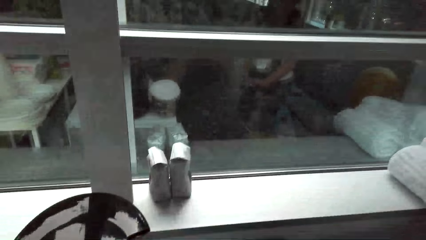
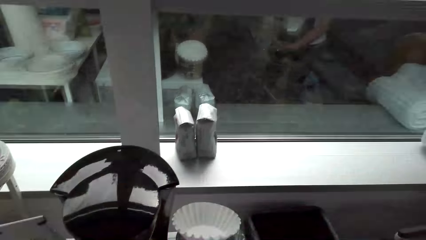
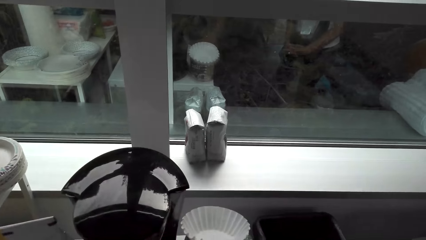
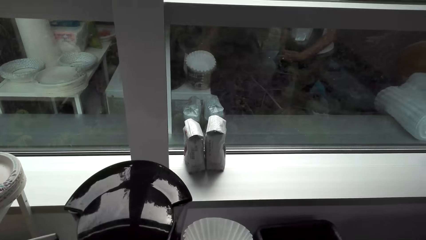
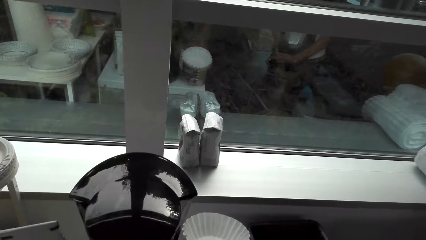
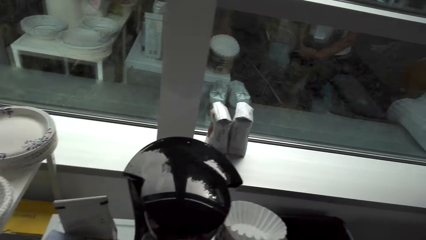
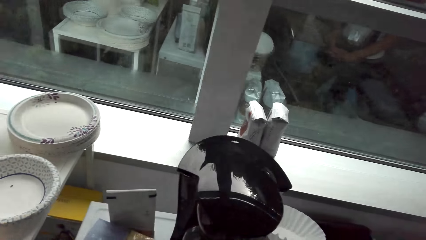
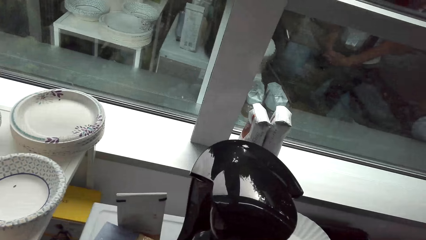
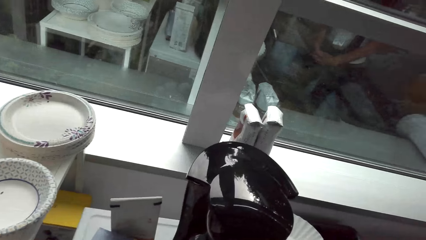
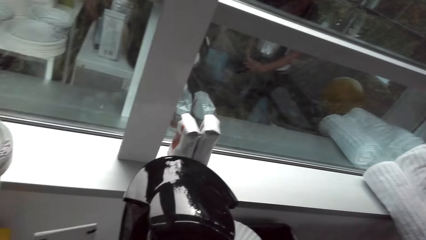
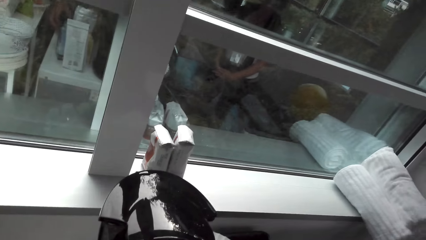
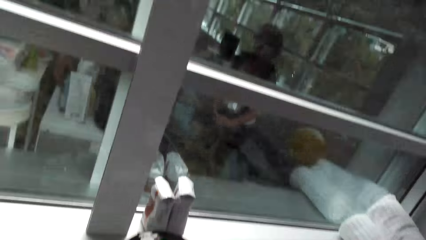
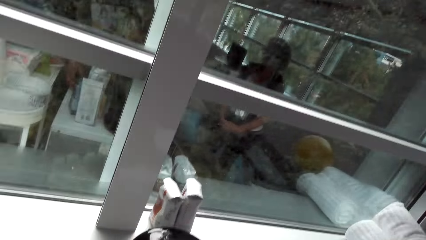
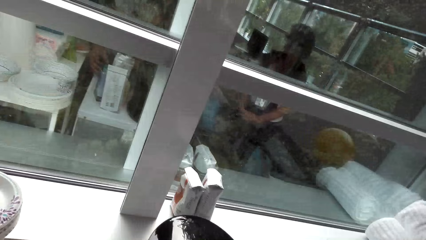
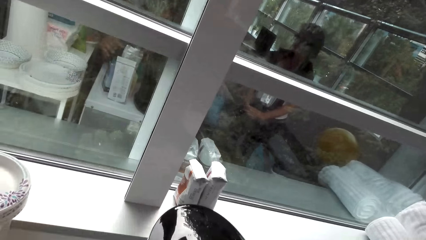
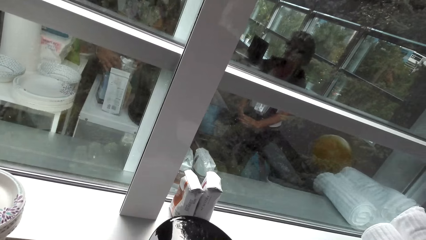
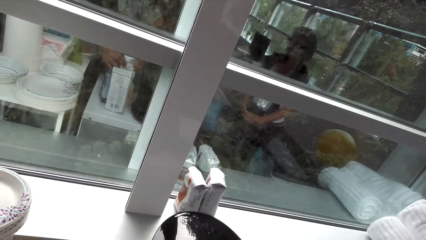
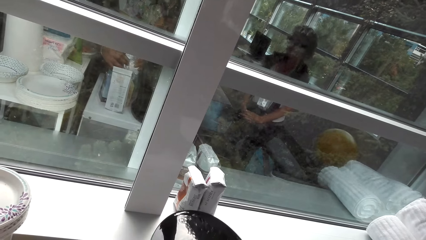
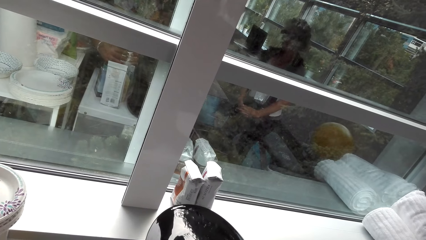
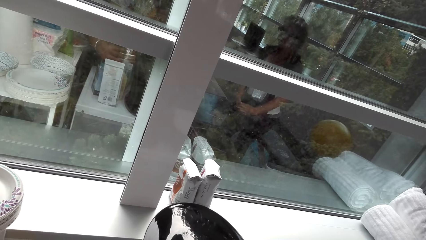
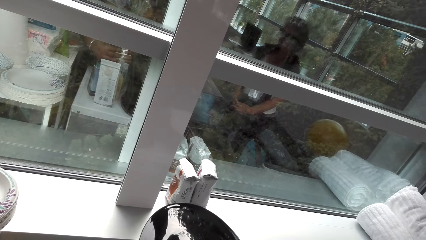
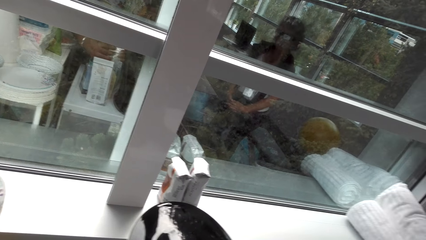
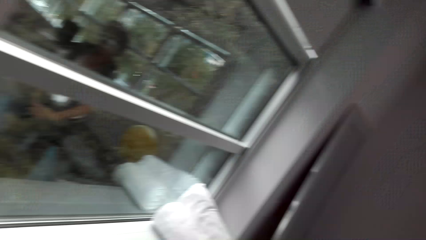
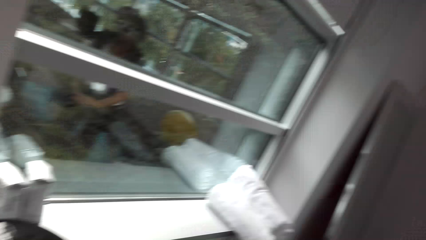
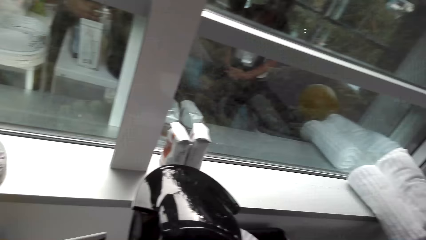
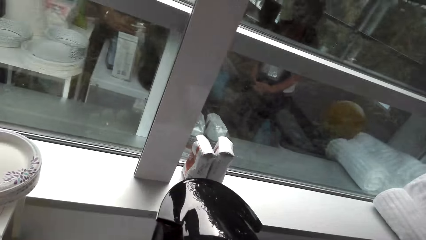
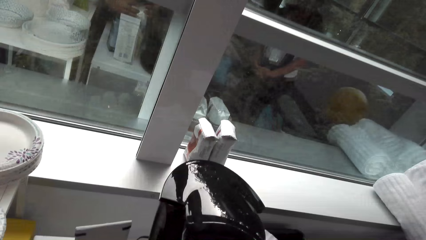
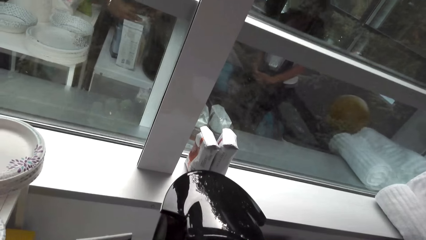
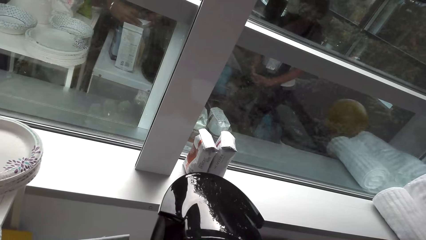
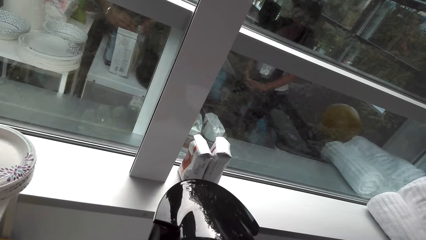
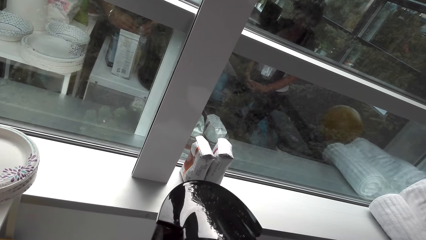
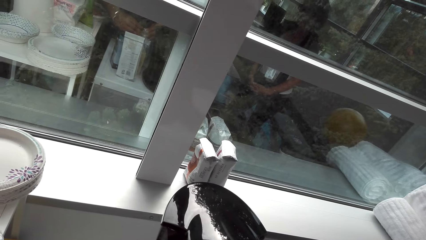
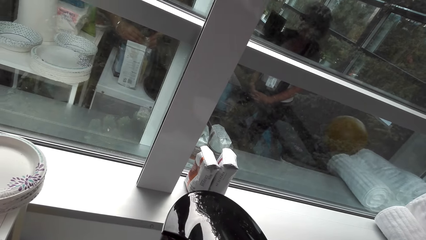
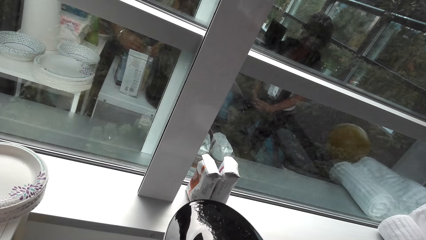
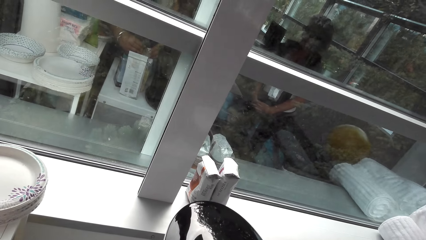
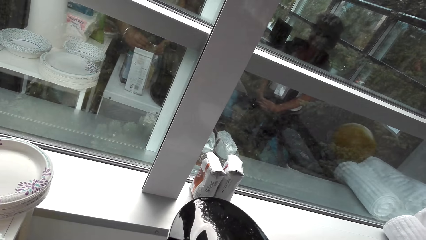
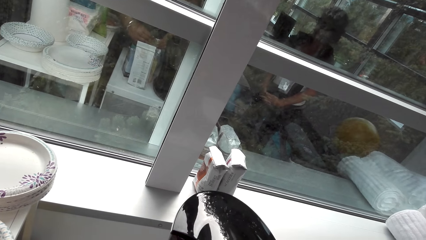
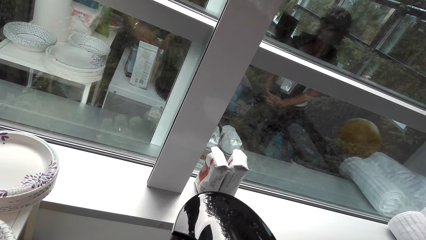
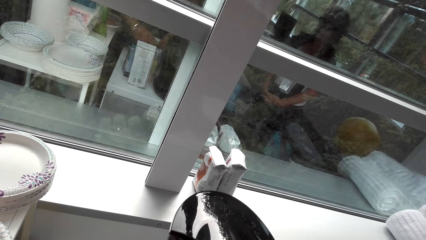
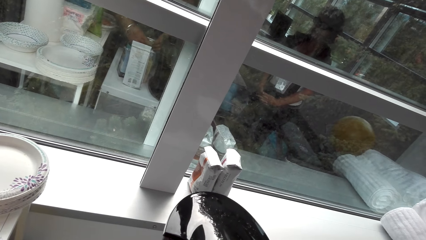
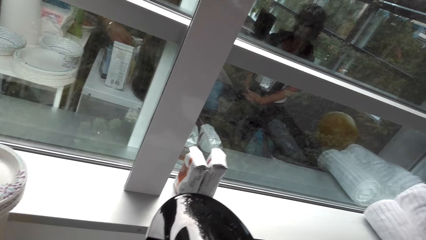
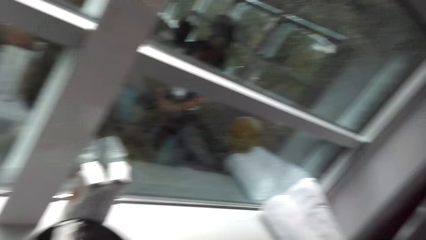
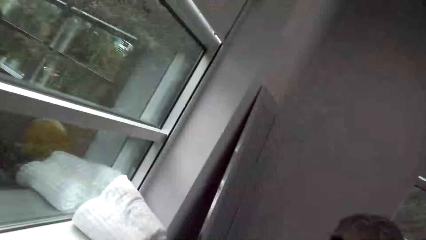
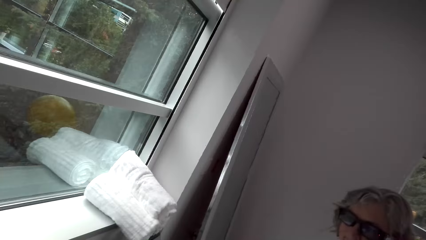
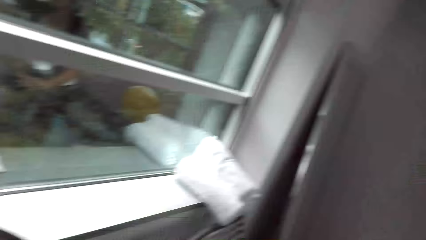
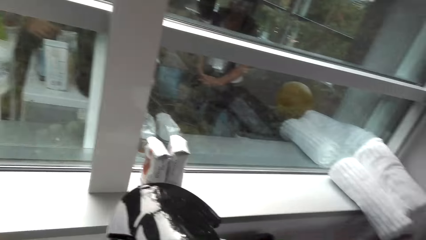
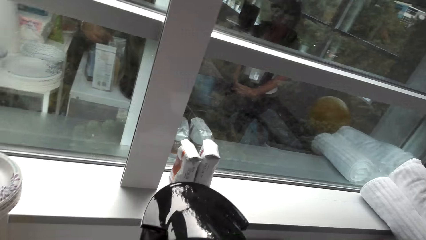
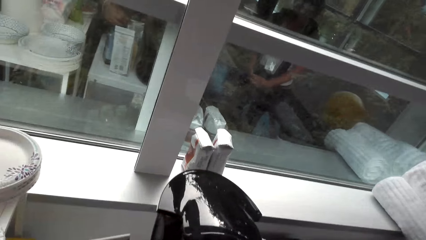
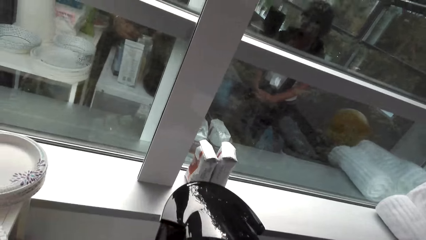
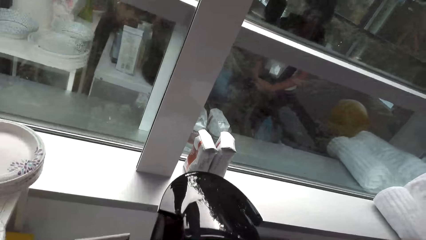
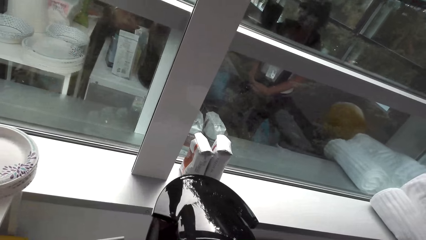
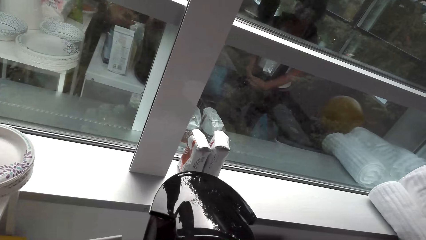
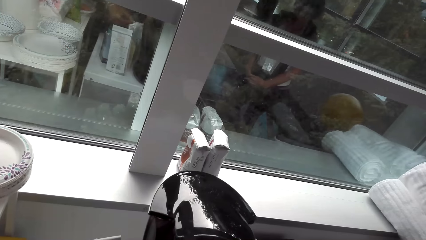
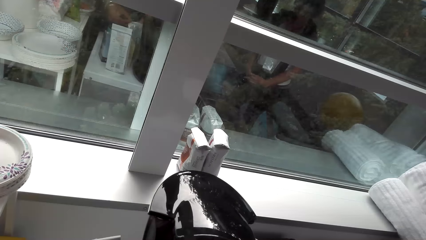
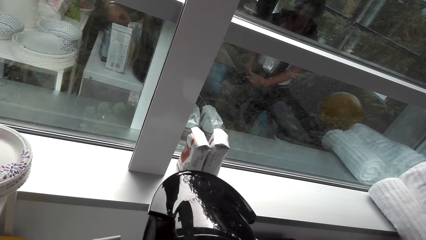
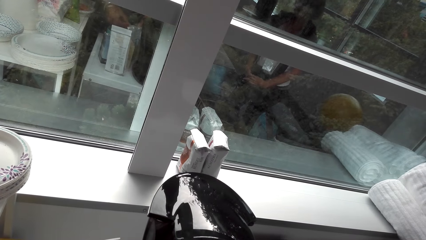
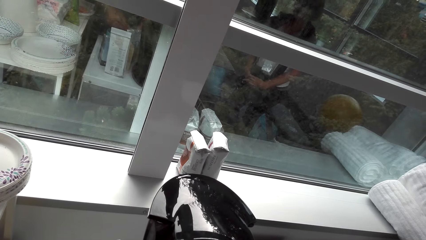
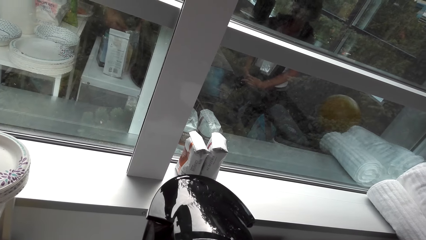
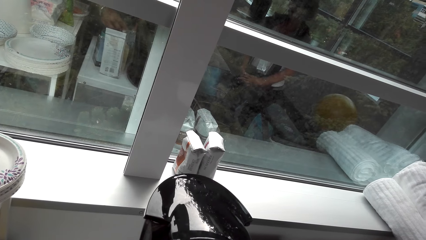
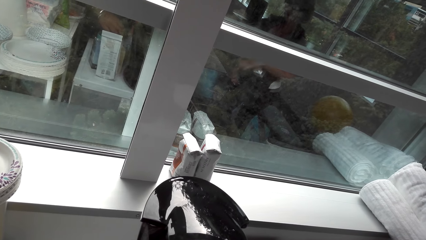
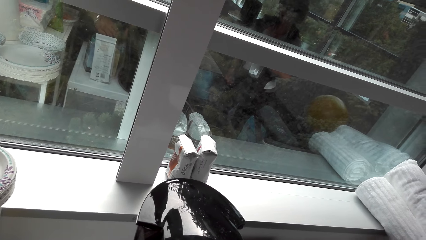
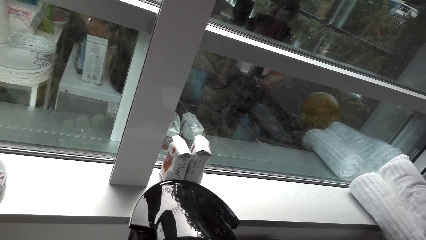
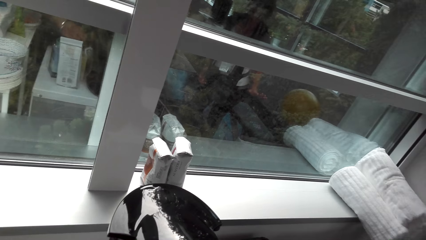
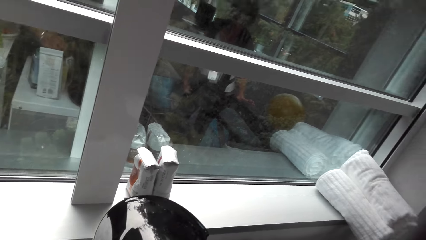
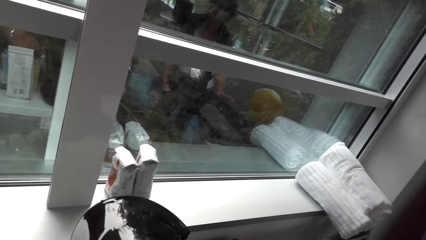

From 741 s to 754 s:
The camera wearer talks with a lady and looks around. They hold the sachet.

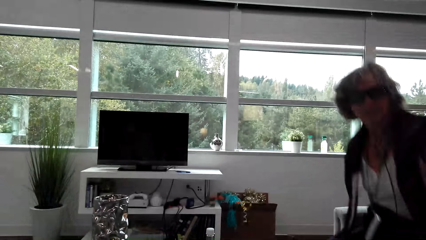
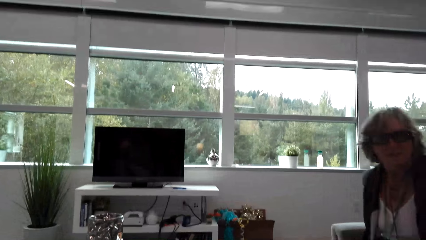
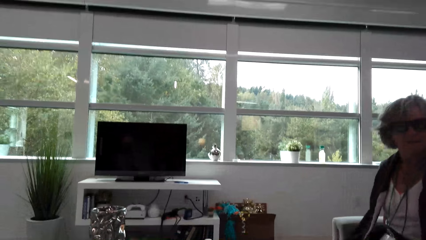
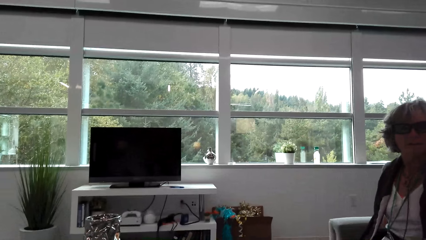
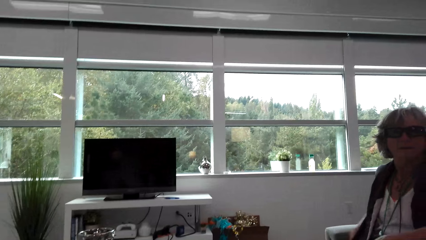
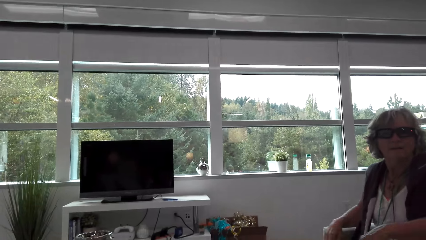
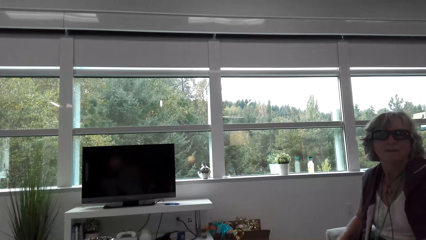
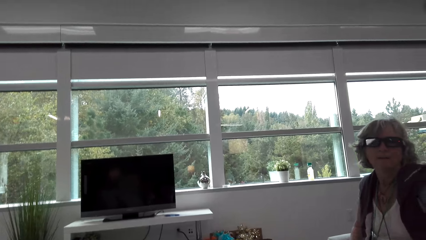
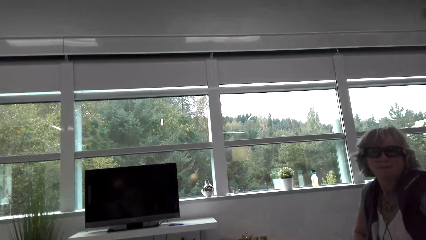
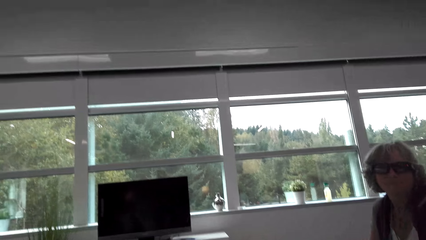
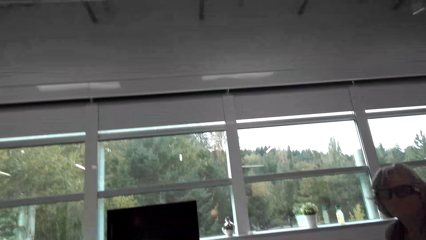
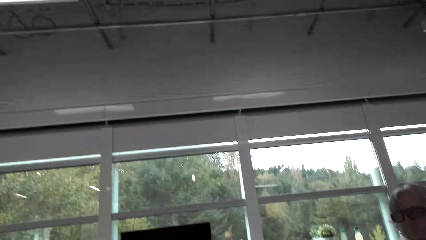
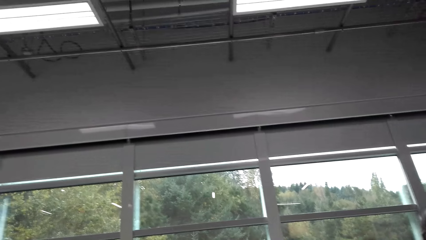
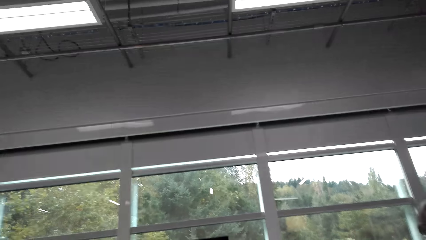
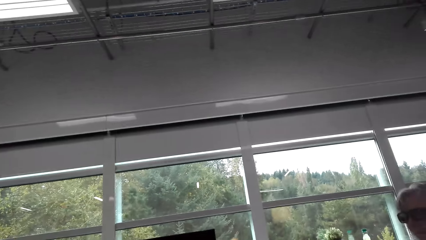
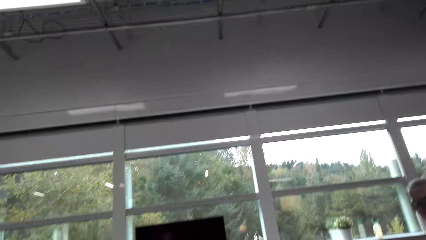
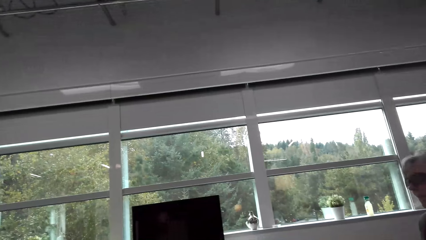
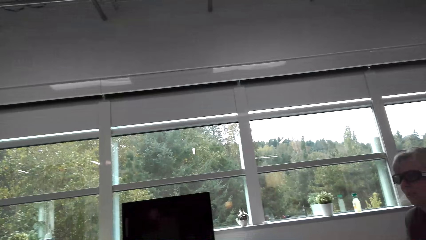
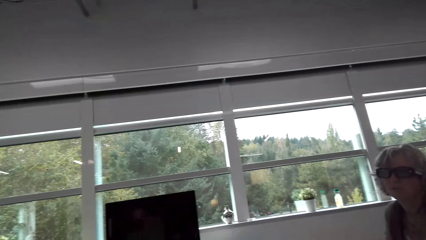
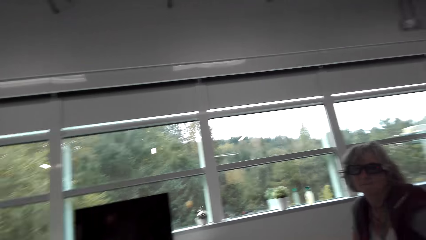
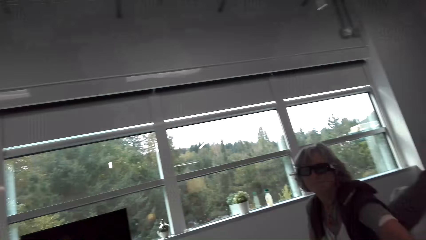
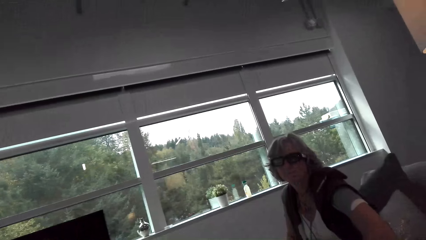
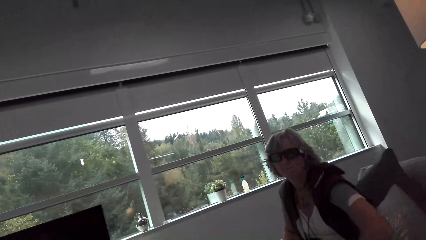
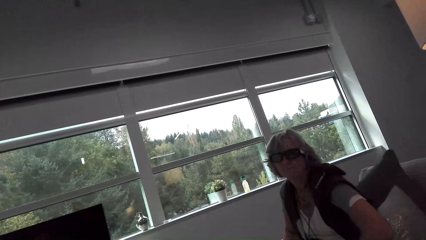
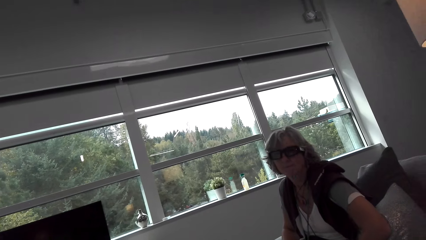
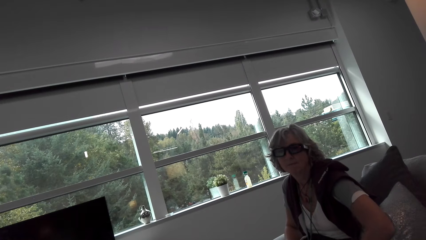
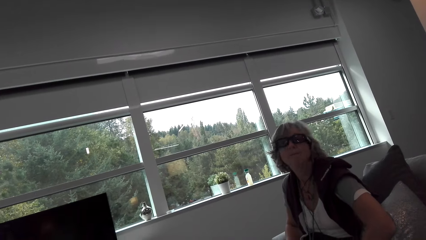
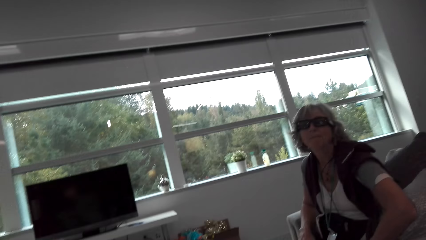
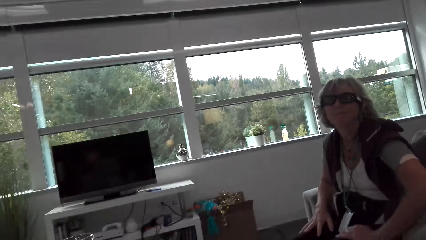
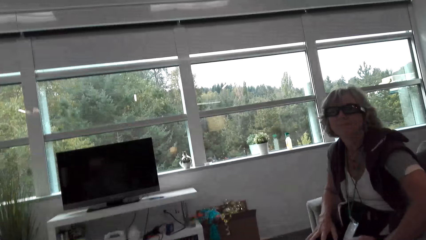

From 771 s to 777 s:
The camera wearer talks with a lady. The lady sits down. The camera wearer looks around and talks with the lady.
